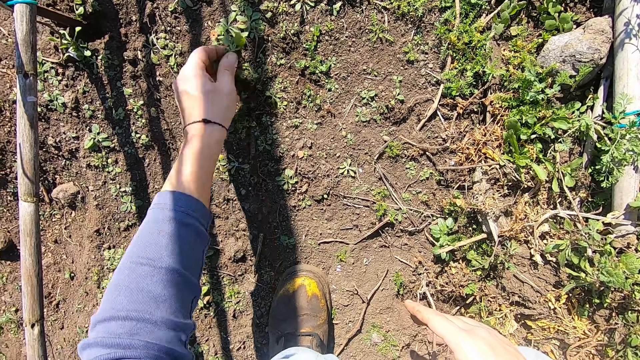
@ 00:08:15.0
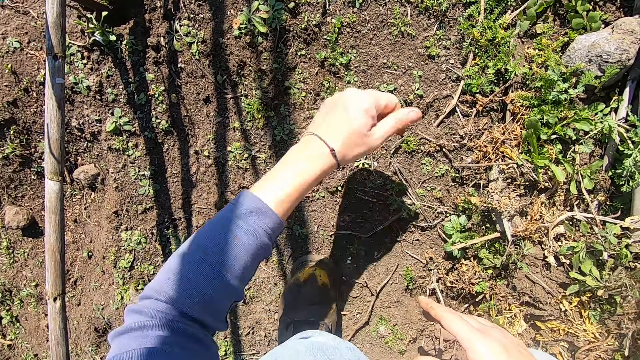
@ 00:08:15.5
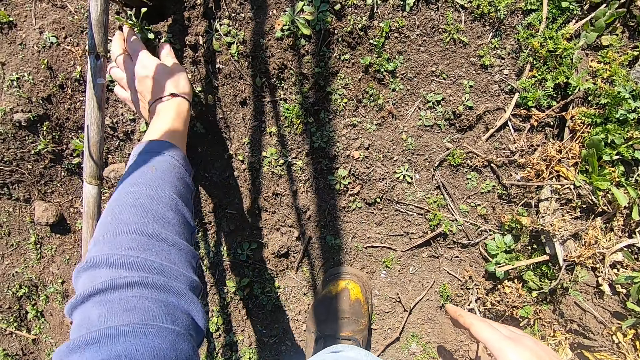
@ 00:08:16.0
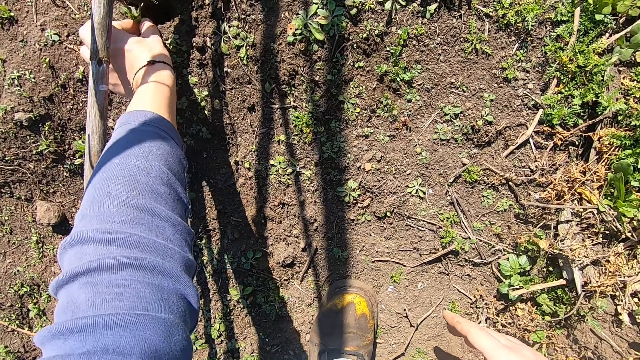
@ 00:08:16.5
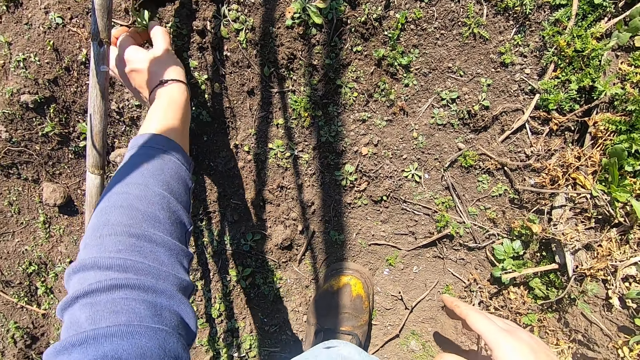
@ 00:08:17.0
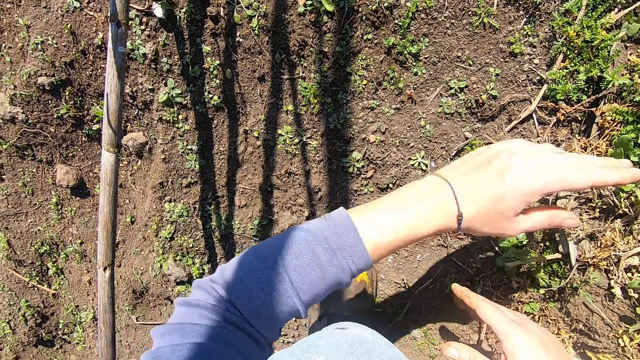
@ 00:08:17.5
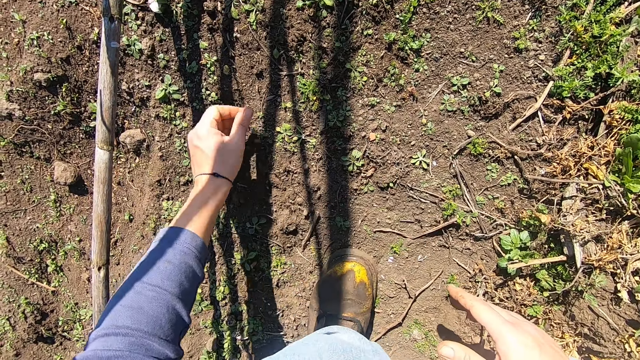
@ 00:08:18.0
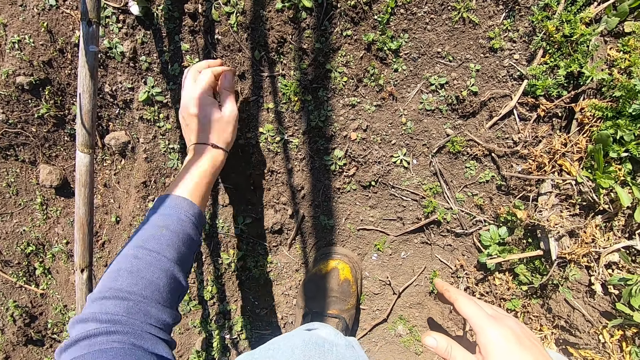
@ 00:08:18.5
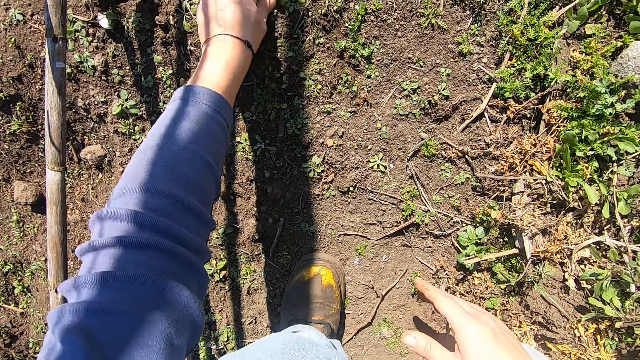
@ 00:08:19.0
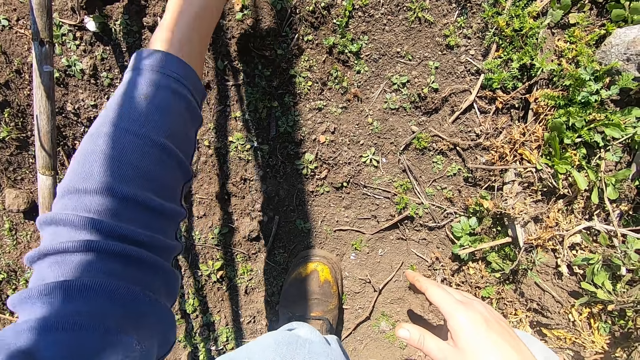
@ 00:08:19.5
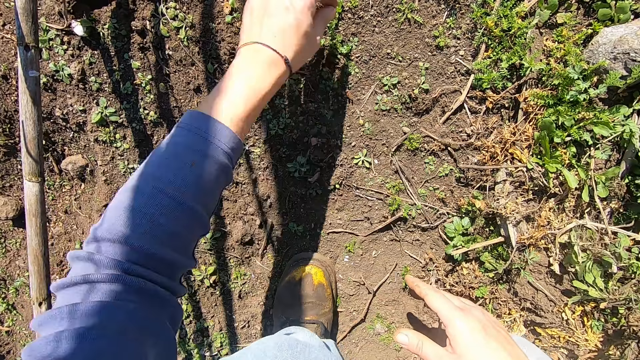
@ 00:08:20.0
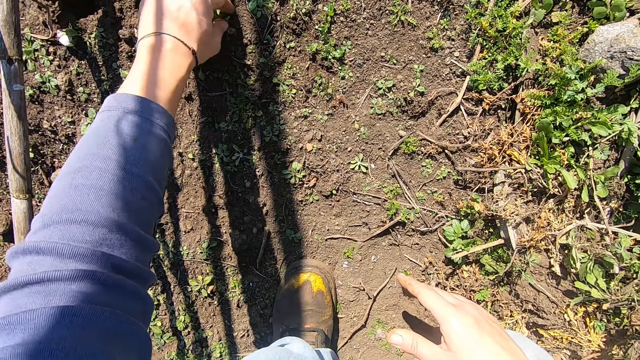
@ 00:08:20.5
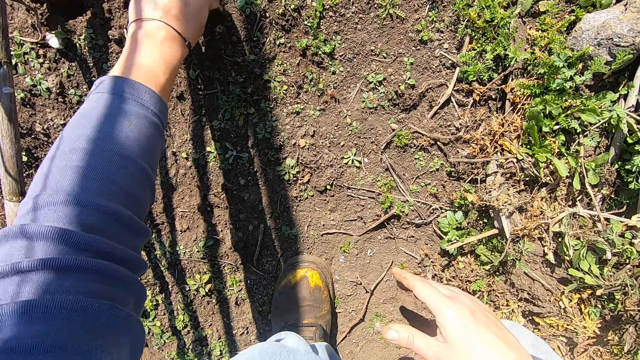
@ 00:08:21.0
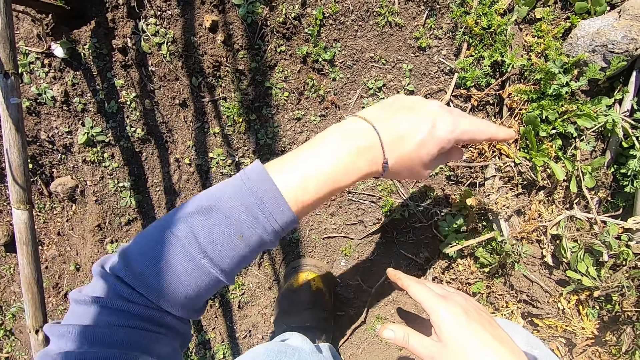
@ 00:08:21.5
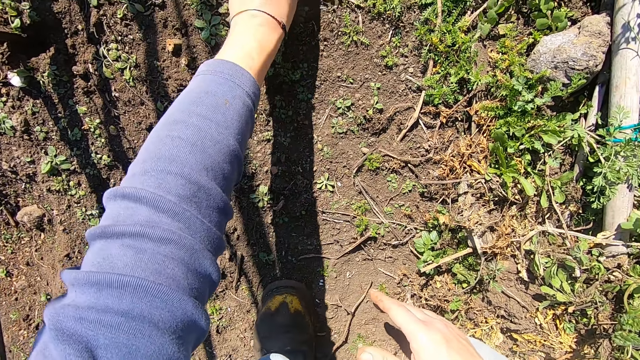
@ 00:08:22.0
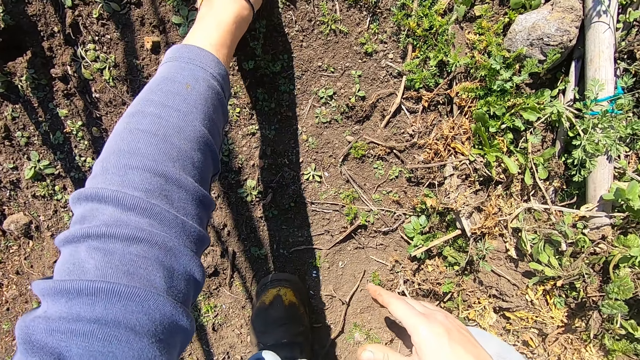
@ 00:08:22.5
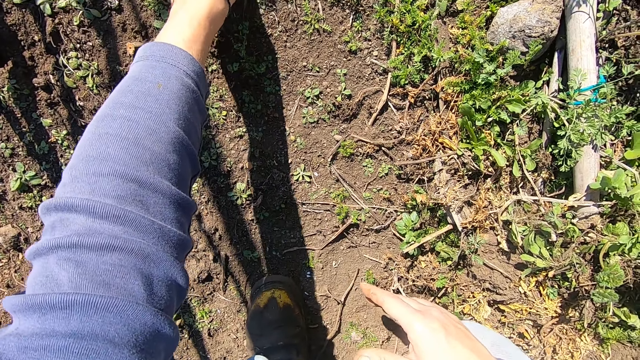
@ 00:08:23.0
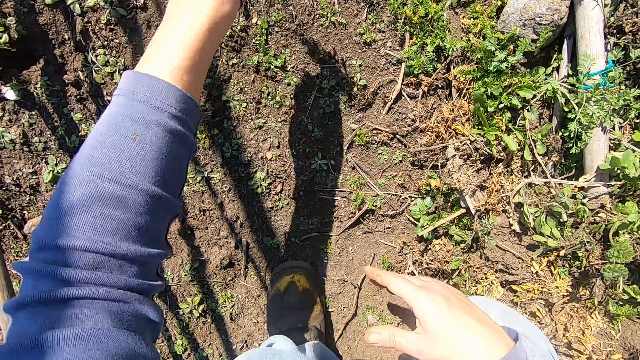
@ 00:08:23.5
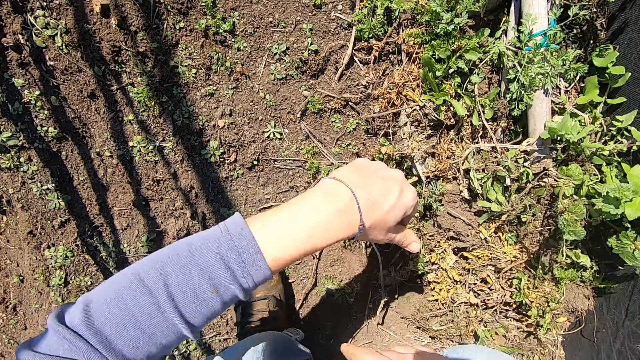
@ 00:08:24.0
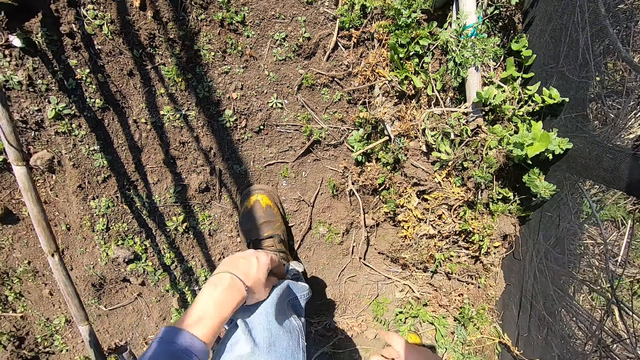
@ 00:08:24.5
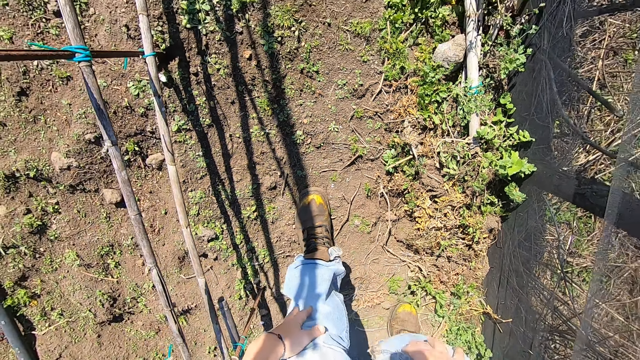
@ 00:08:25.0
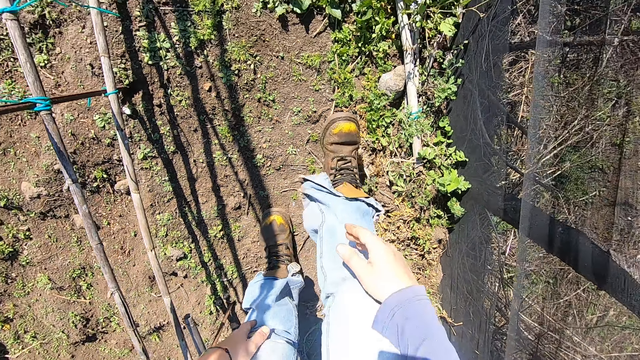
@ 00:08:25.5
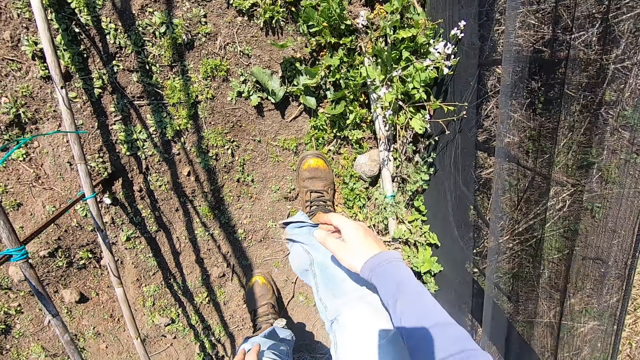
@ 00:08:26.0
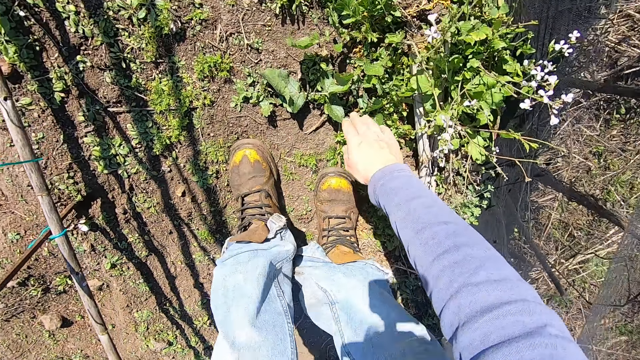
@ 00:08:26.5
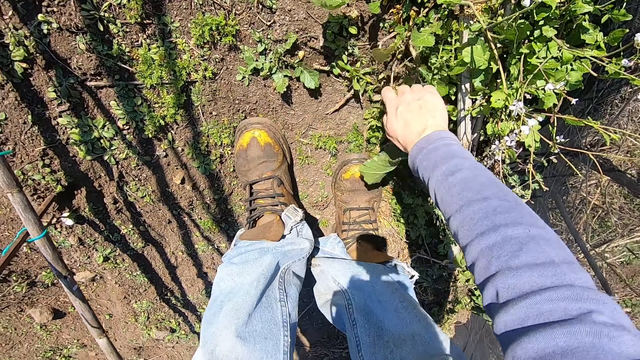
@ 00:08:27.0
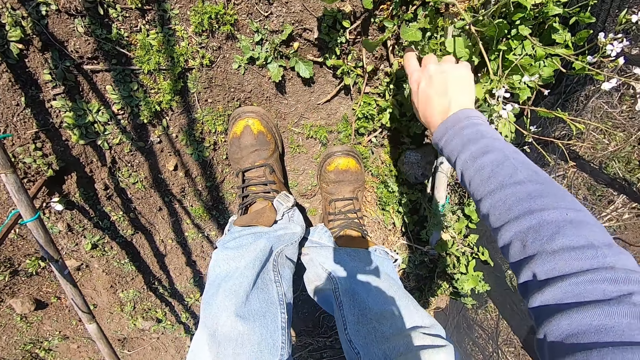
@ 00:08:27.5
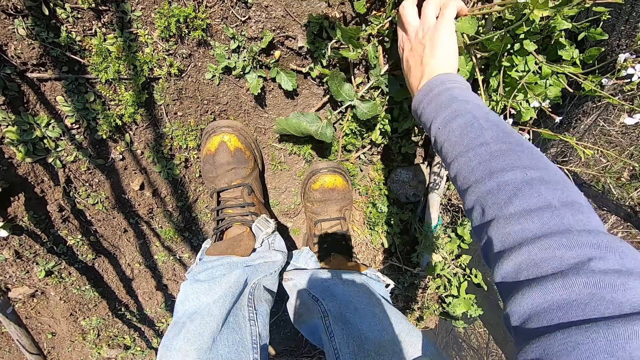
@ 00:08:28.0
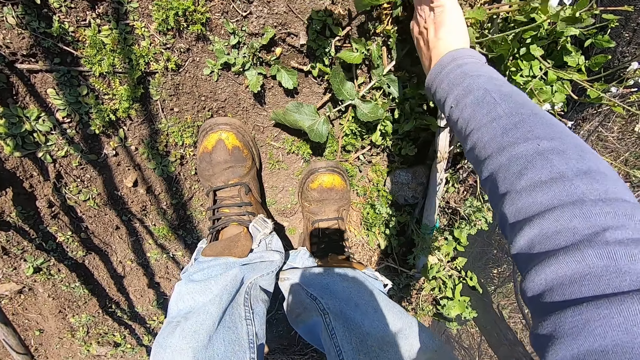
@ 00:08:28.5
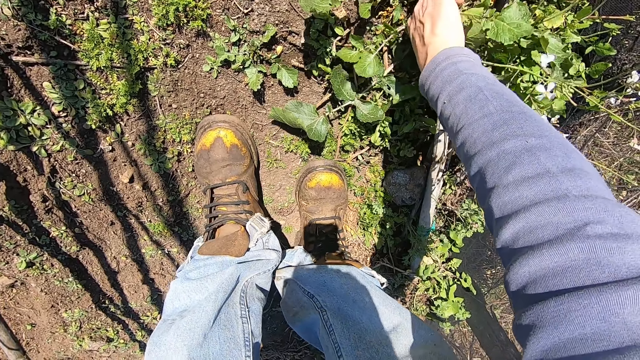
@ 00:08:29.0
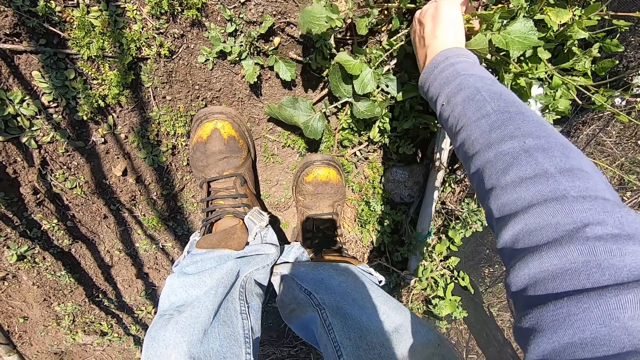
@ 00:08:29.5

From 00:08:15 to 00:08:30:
The camera wearer throws the weed plant in his left hand away. He pulls out a weed plant from the ground with his left hand. He throws the weed plant in his left hand away. He pulls out a weed plant from the ground with his left hand. He throws the weed plant in his left hand away. He pulls out a weed plant from the ground with his left hand. He throws the weed plant in his left hand away. He pulls out a weed plant from the ground with his left hand. He throws the weed plant in his left hand away. He stands. He walks forward at the farm. He pulls a weed plant with his right hand at the farm.

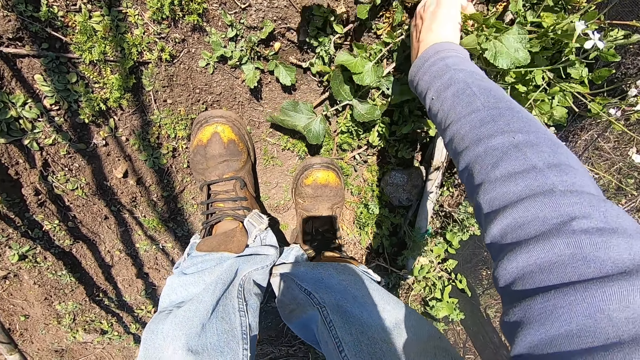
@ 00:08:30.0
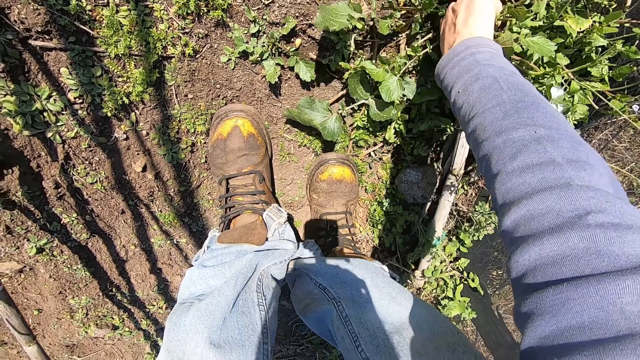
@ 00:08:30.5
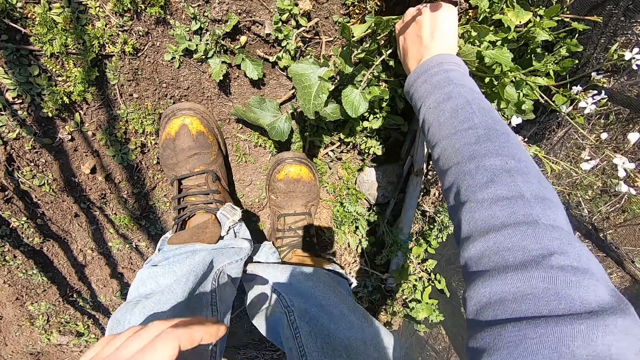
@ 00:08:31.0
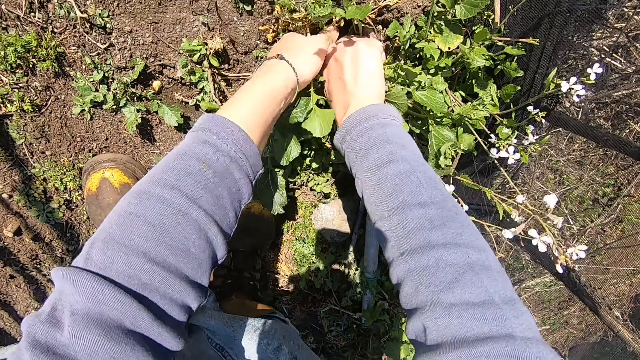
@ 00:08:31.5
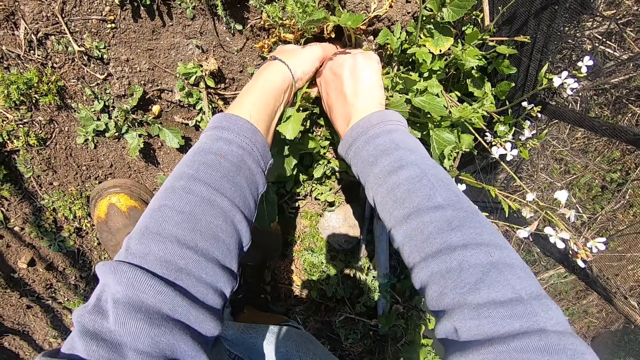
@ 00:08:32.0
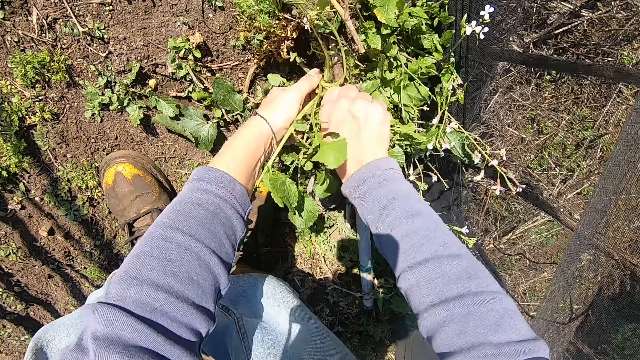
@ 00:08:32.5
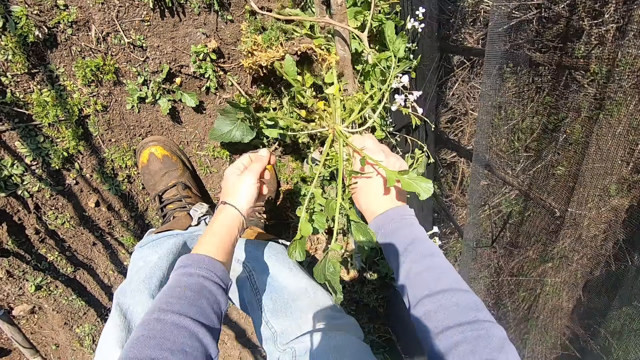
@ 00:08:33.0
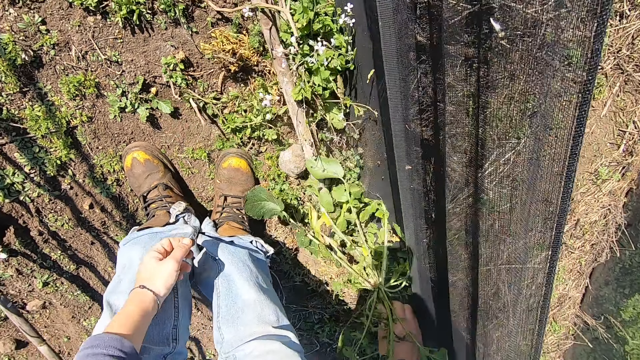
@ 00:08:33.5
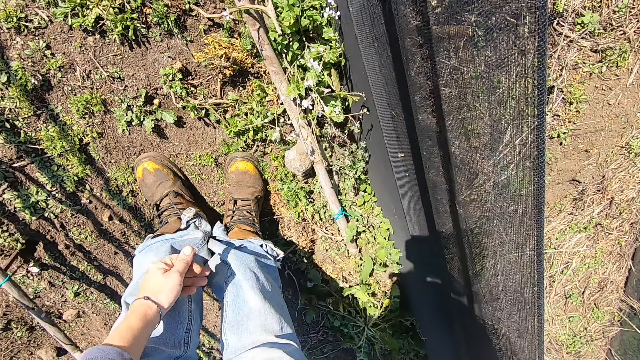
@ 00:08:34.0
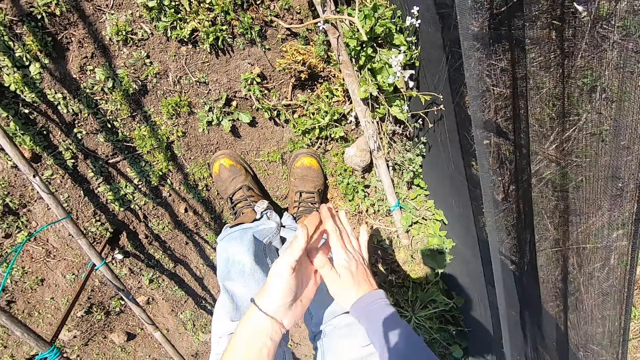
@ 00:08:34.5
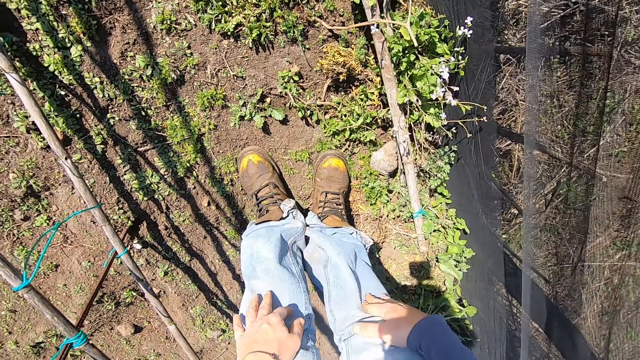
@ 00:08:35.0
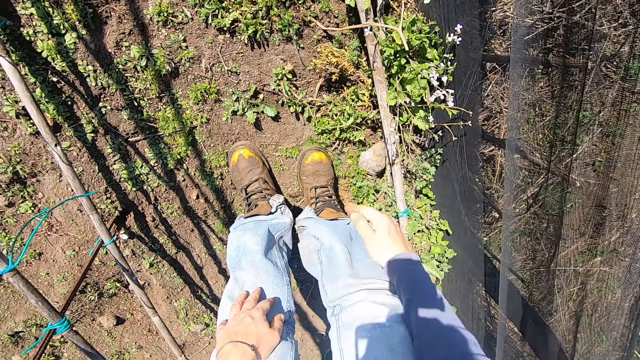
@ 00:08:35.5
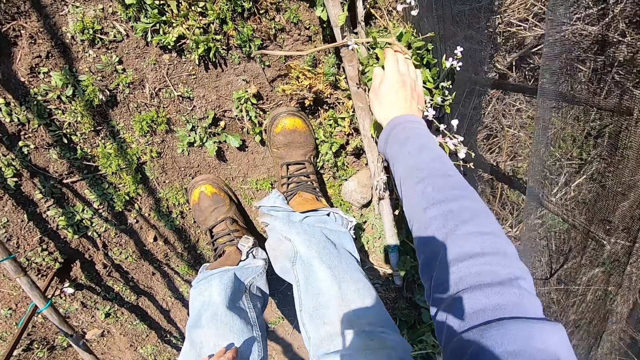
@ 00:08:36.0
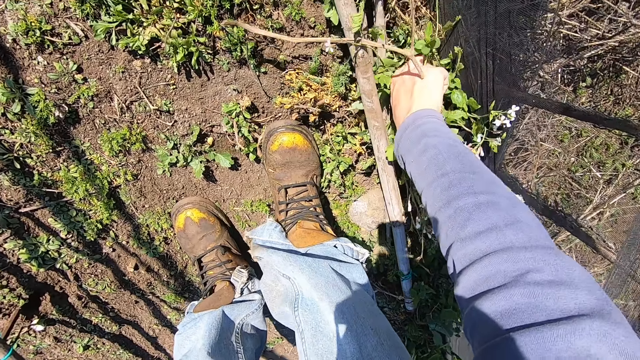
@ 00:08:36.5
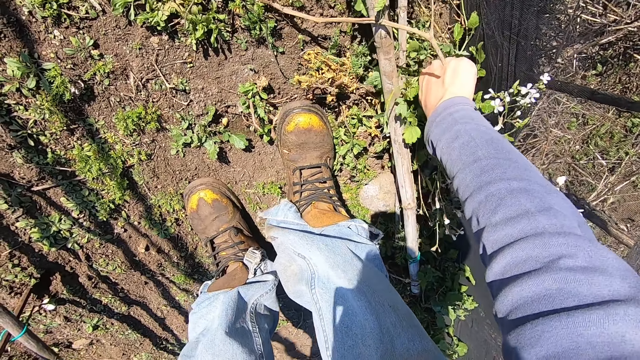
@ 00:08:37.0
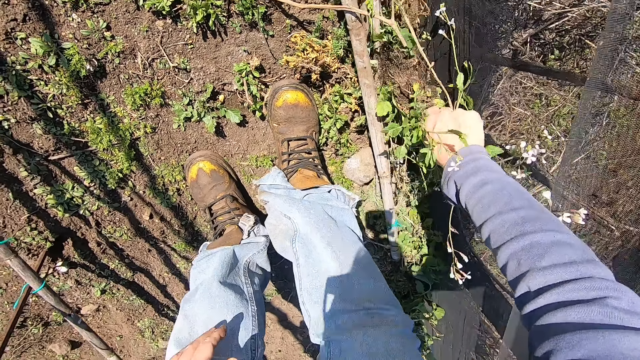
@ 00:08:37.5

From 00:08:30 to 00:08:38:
The camera wearer pulls out a weed plant from the ground with both hands. He removes his left hand from the weed plant. He throws the weed plant in his right hand away. He wipes his hands over each other. He pulls out a weed plant from the ground with his right hand at the farm.
